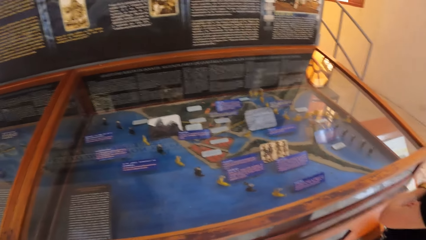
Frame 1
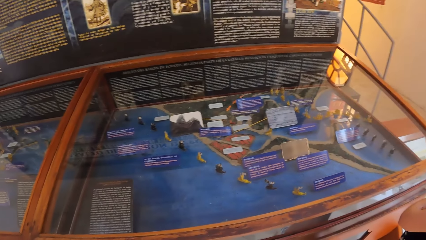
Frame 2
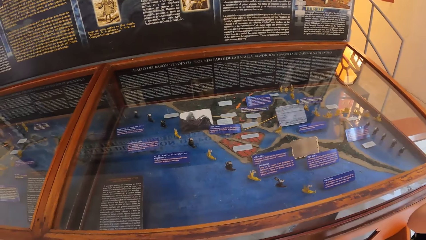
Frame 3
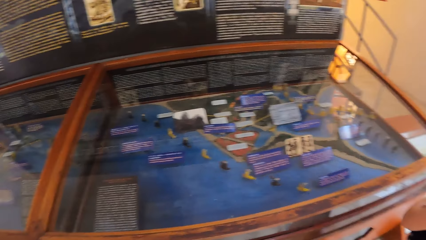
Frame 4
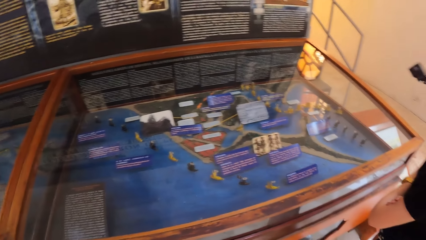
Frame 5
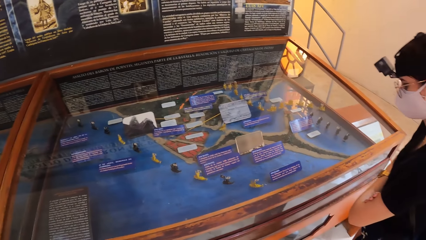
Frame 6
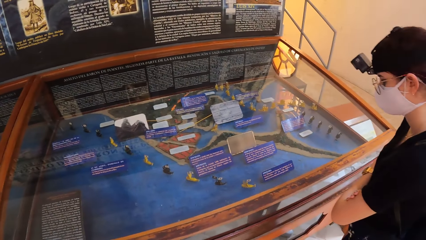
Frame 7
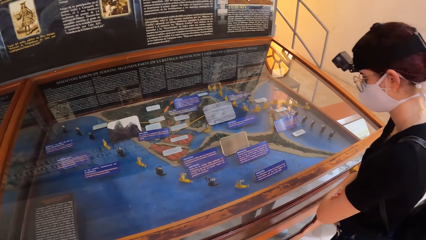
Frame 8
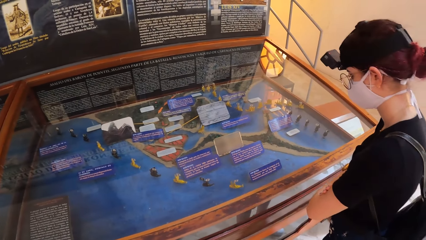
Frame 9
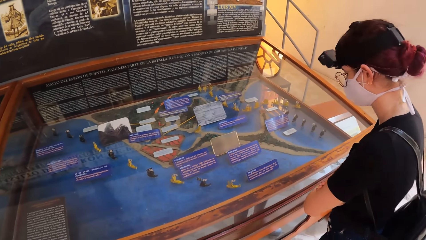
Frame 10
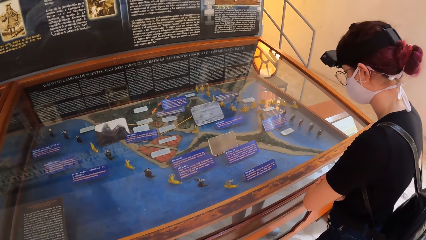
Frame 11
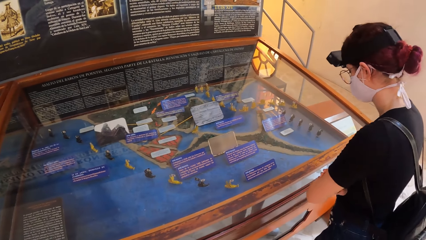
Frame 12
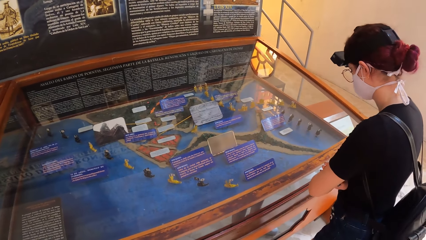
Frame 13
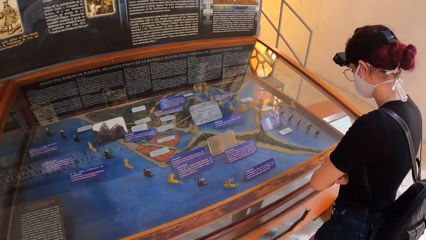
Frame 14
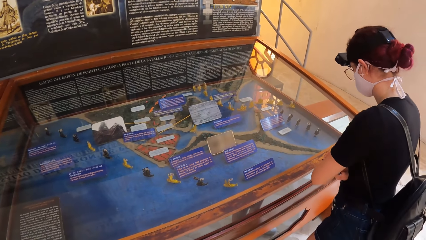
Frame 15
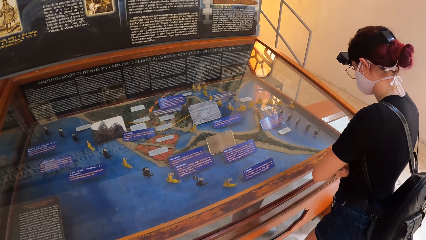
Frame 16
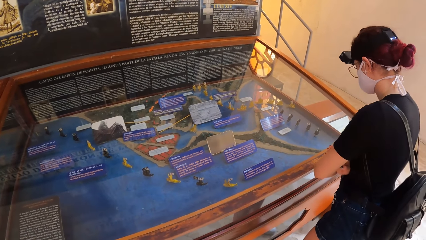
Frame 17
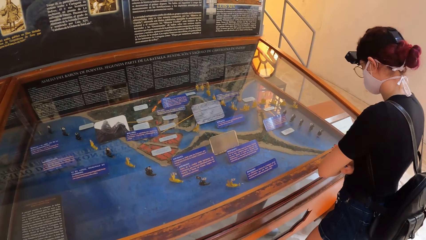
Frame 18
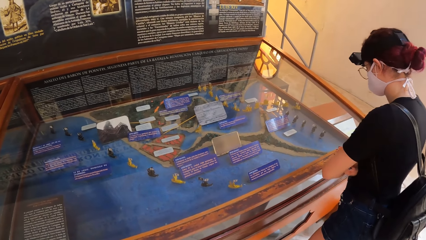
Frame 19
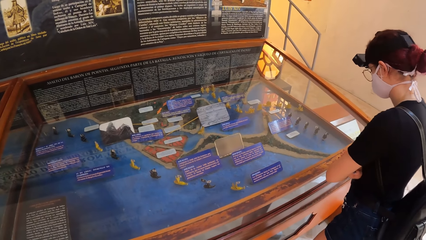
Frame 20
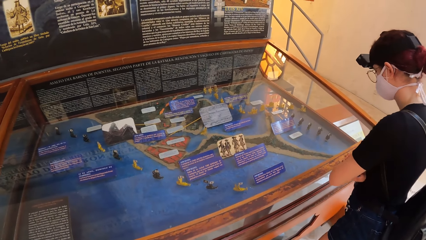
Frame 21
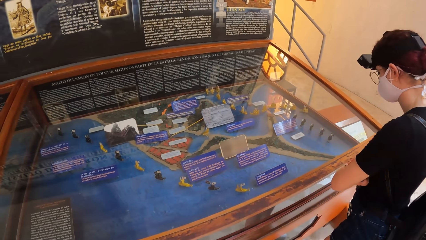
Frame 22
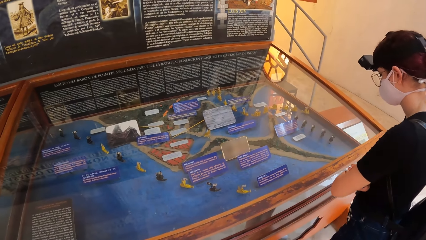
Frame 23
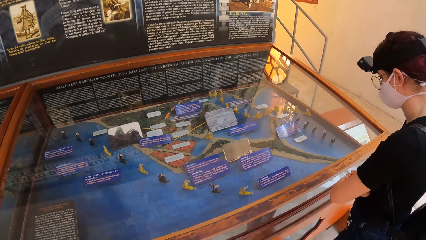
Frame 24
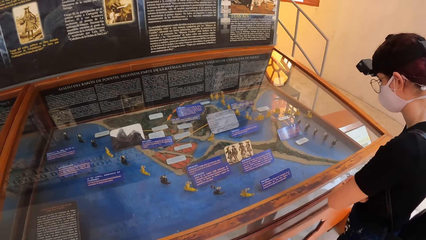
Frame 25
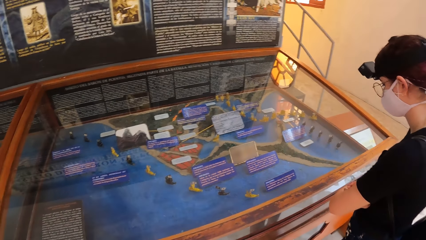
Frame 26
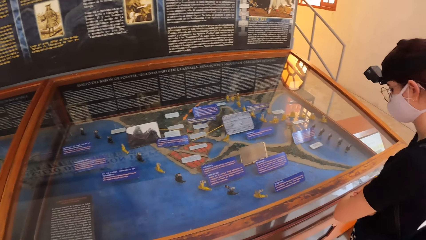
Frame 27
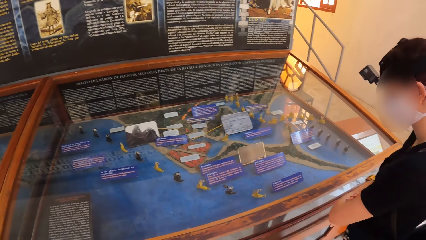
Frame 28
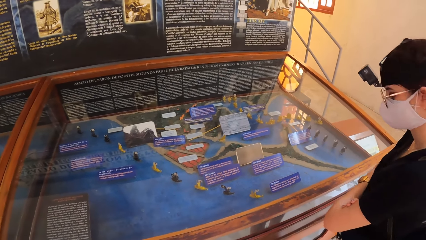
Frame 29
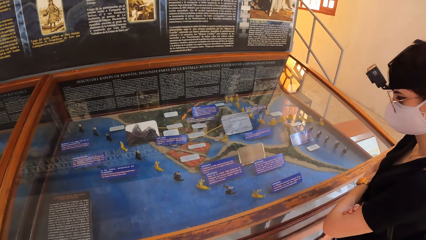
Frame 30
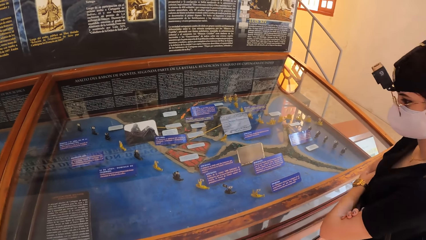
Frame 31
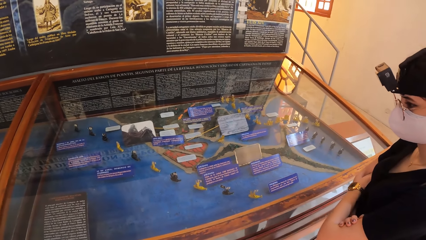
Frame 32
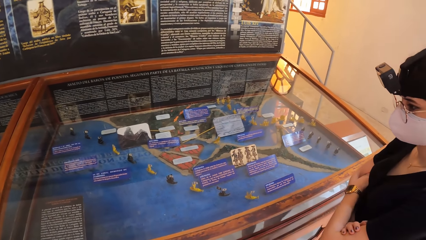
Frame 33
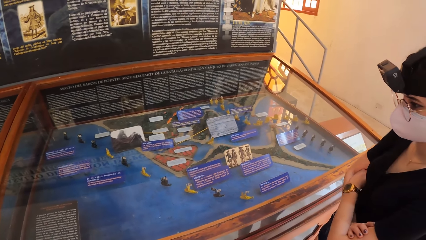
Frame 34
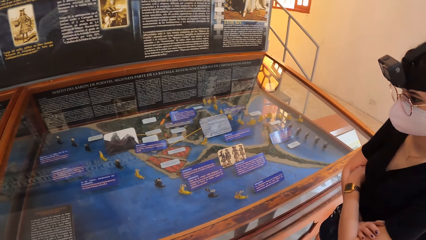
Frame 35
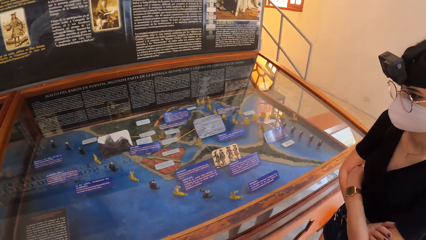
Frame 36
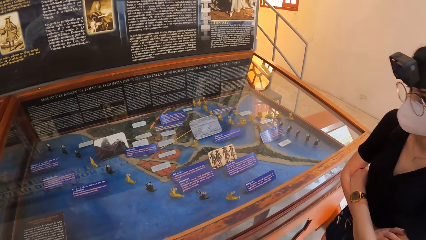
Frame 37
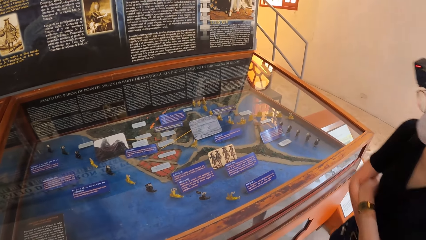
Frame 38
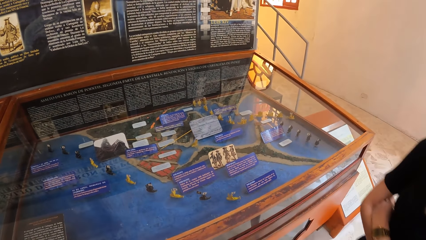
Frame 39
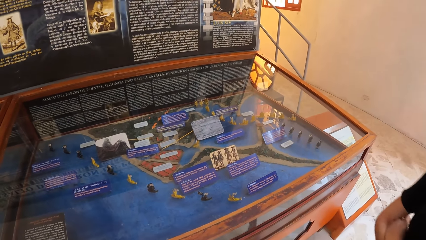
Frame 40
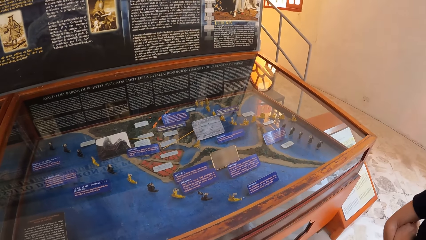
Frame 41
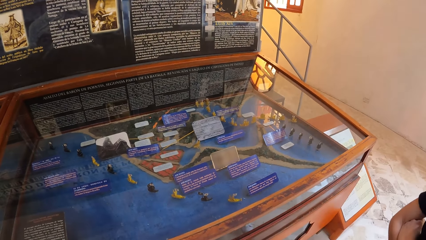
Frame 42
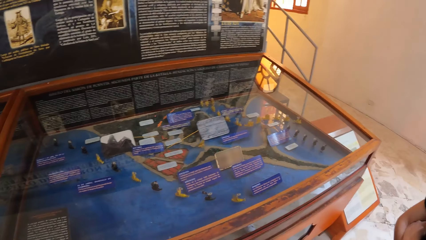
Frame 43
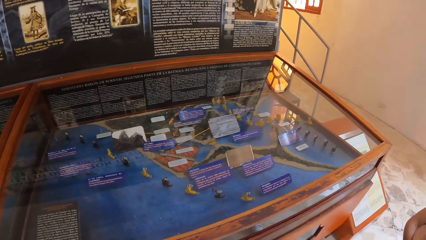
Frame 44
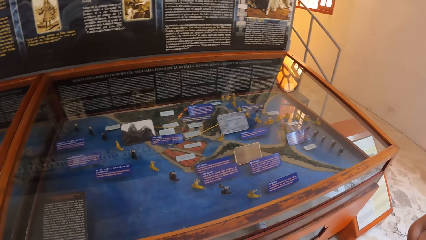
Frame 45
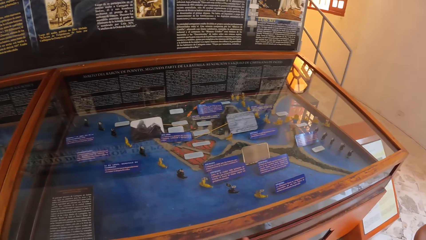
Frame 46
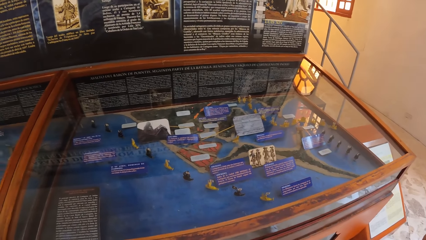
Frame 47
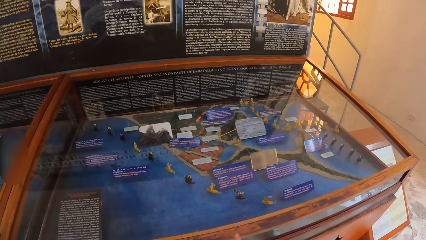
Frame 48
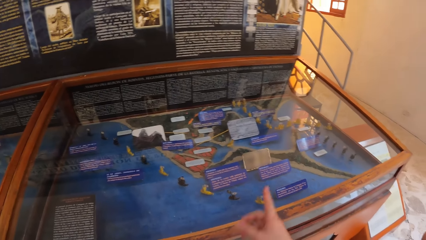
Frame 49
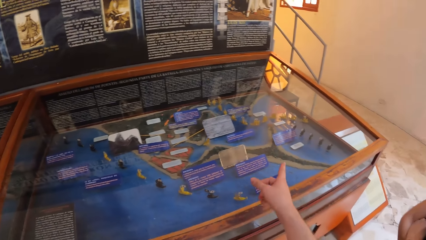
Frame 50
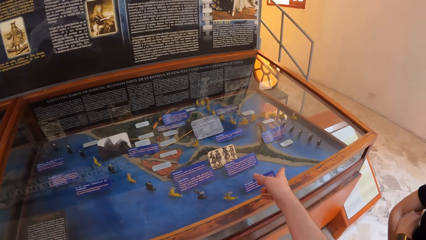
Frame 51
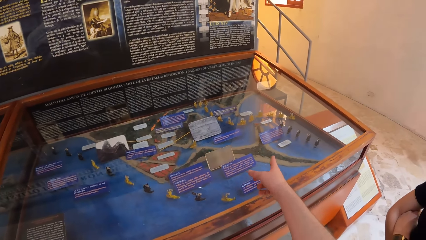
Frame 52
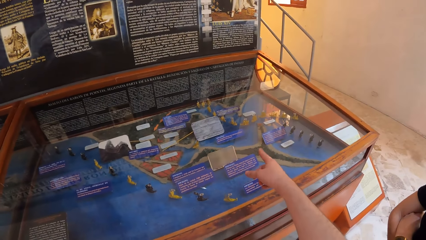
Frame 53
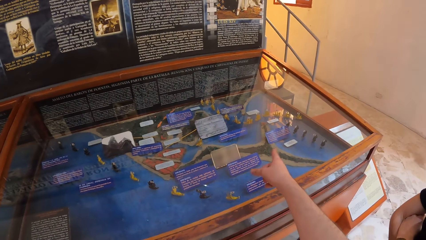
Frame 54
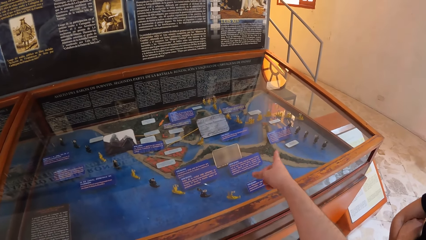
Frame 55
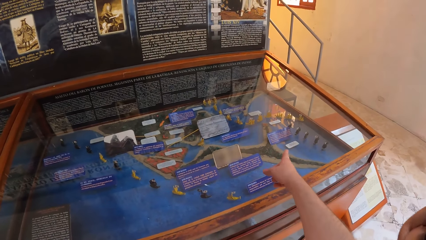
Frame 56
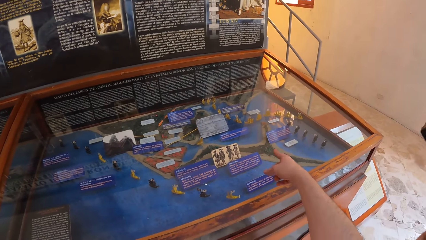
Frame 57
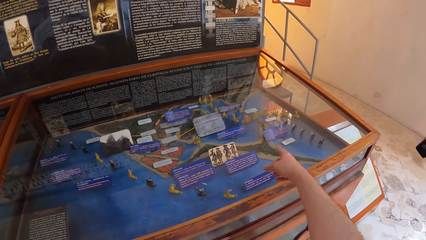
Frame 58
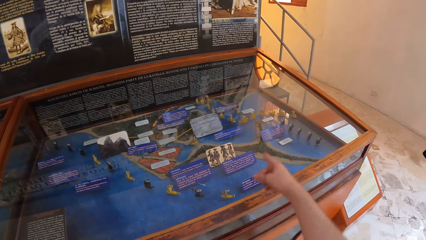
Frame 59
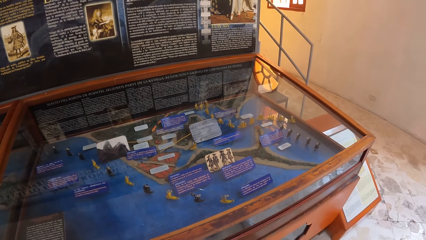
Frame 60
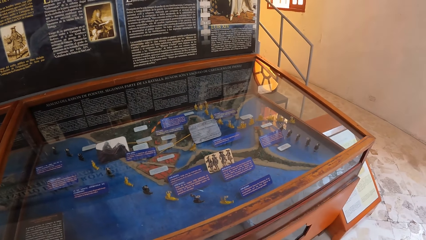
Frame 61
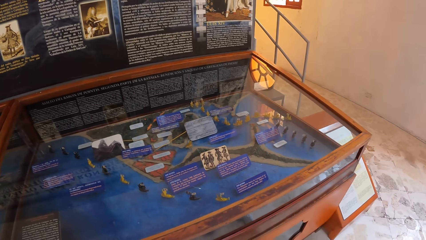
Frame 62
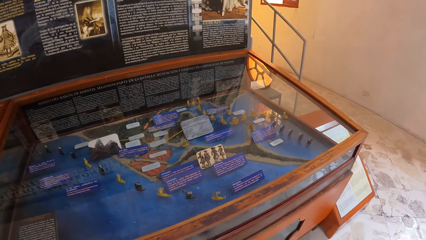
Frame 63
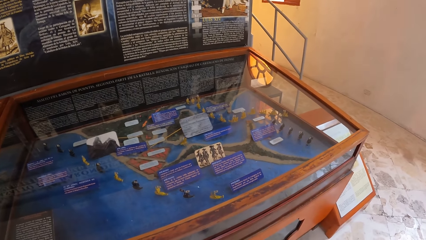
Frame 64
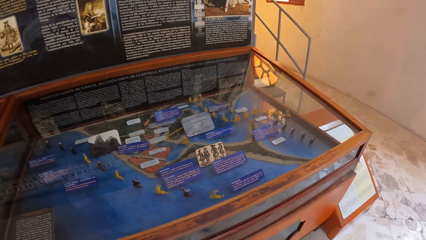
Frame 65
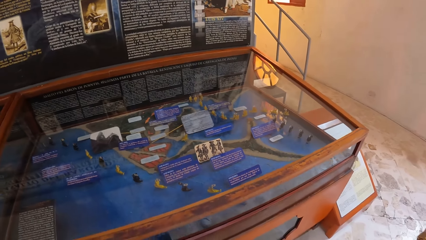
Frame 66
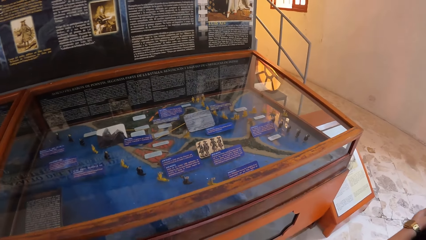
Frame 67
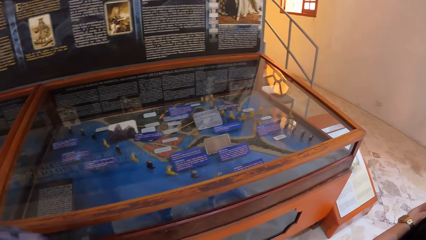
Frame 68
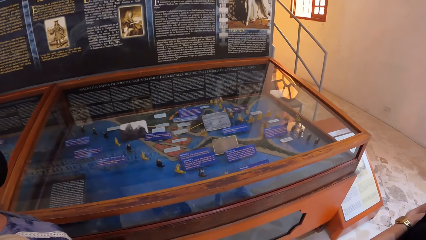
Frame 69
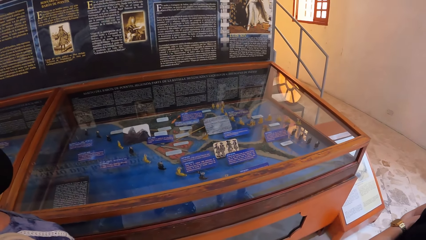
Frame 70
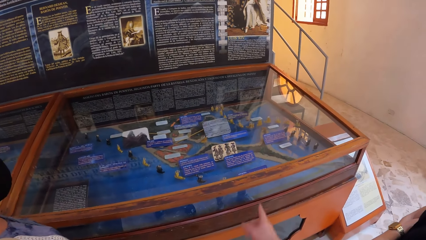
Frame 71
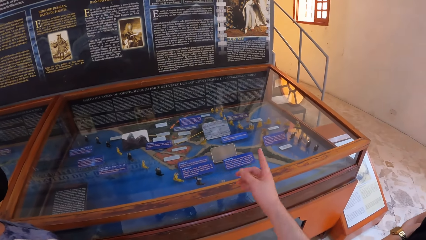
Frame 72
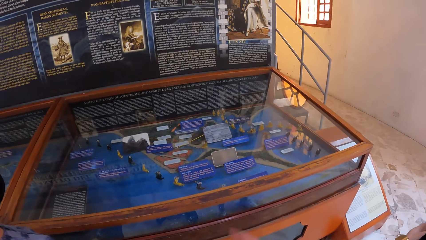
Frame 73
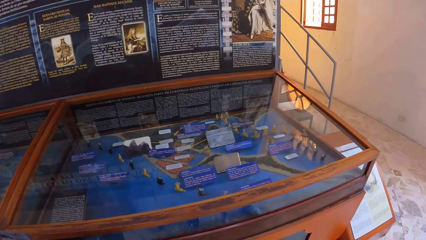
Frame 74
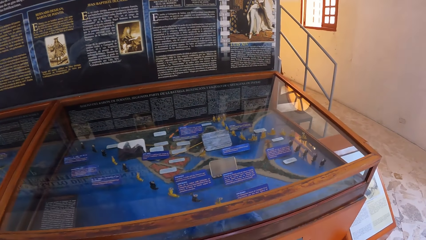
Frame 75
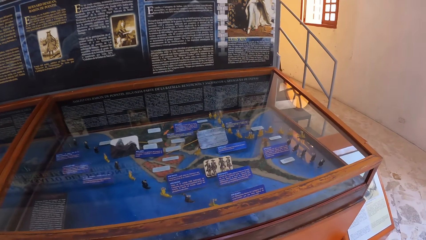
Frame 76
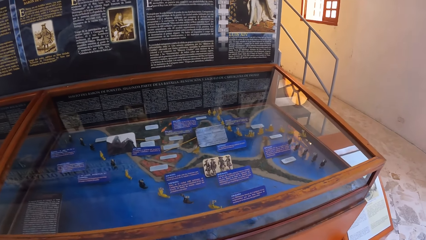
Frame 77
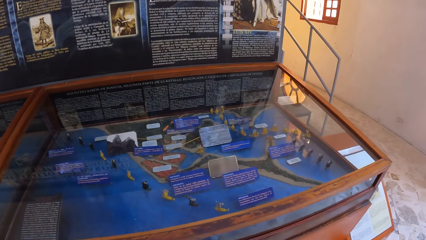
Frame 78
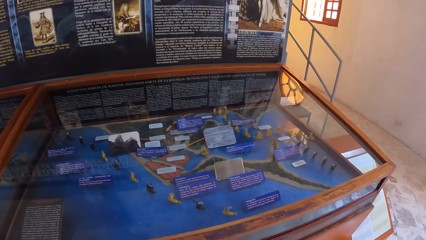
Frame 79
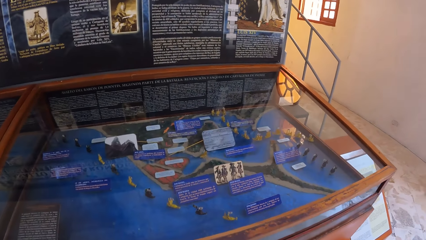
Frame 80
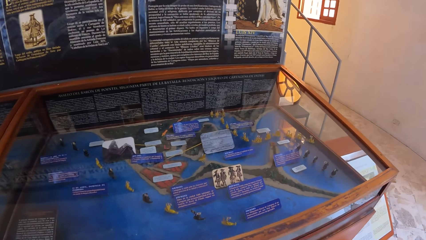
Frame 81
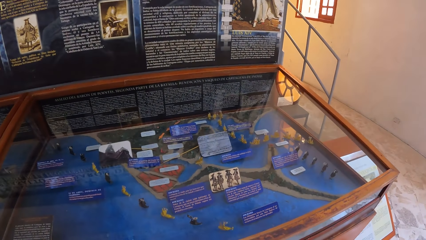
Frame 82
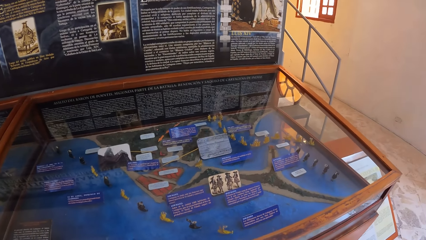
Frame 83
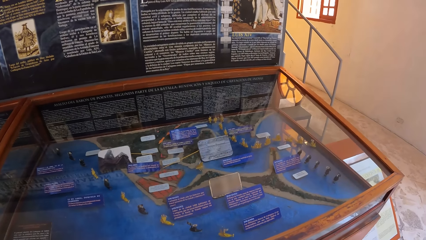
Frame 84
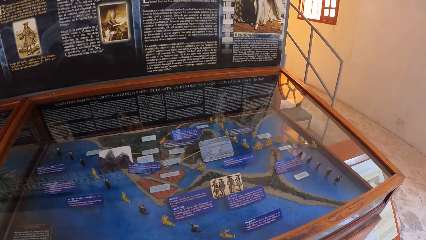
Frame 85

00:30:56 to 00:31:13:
A person looks at the drawings. The person walks in the room. The camera wearer interacts with the person.
